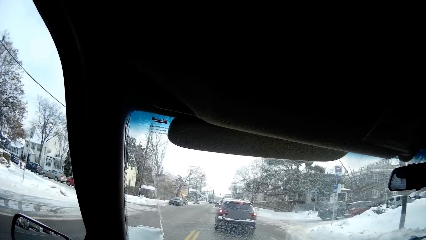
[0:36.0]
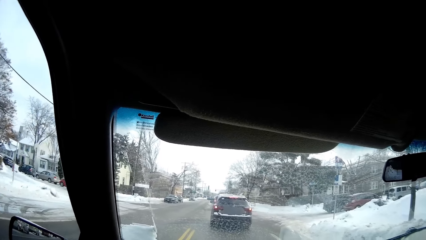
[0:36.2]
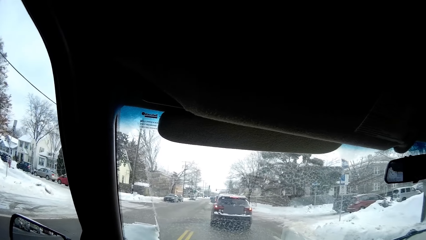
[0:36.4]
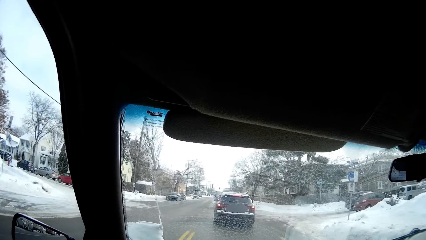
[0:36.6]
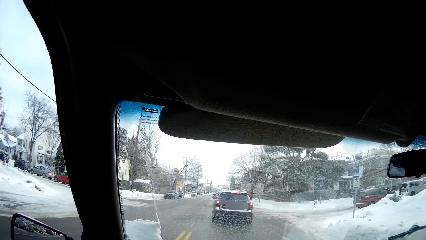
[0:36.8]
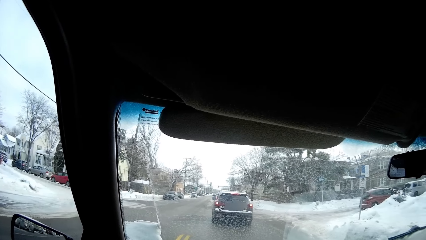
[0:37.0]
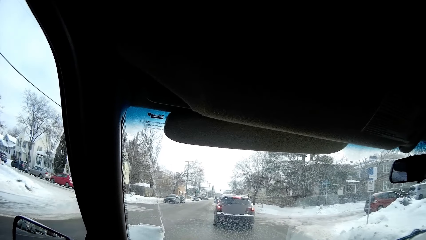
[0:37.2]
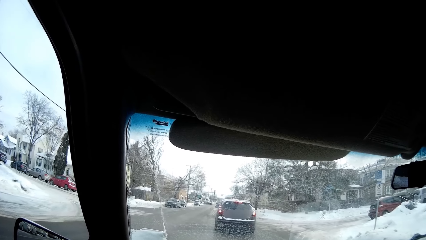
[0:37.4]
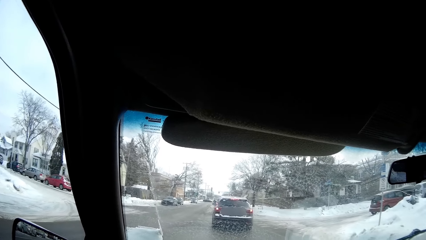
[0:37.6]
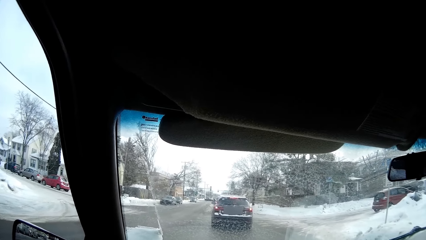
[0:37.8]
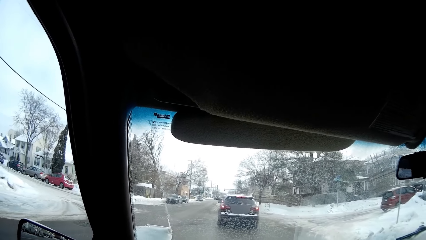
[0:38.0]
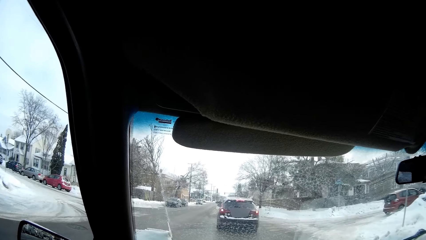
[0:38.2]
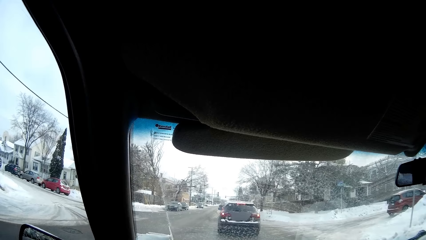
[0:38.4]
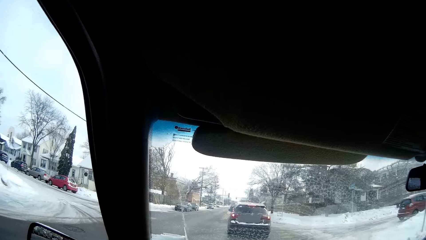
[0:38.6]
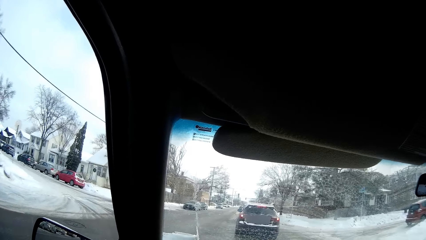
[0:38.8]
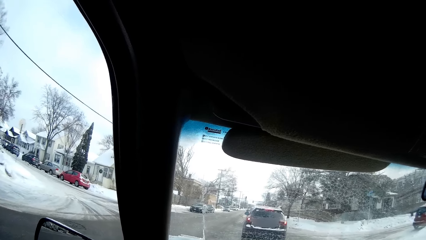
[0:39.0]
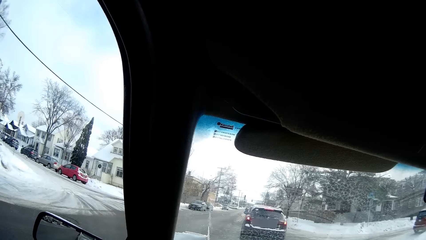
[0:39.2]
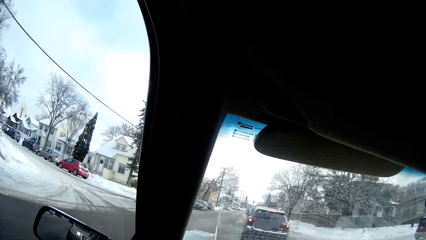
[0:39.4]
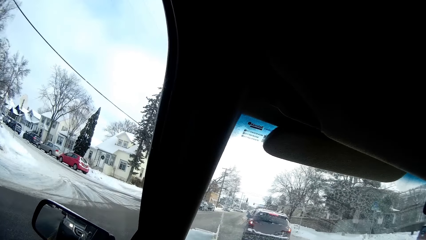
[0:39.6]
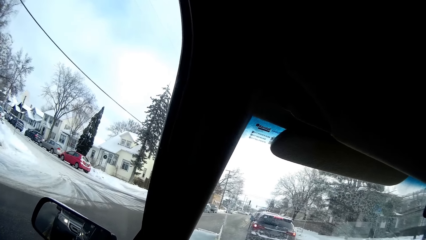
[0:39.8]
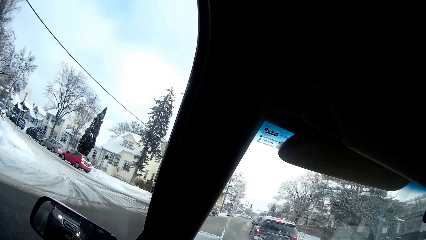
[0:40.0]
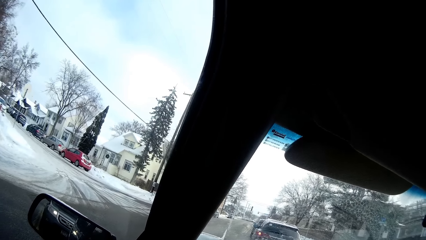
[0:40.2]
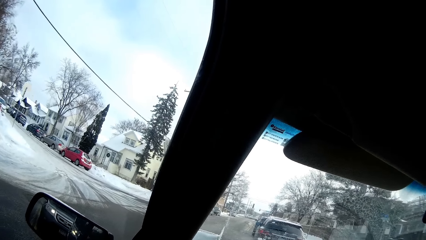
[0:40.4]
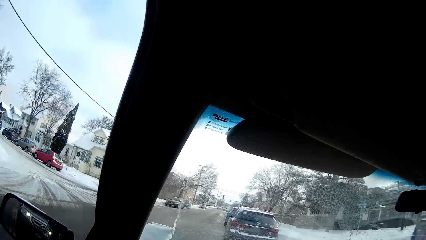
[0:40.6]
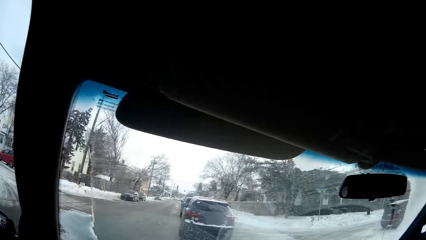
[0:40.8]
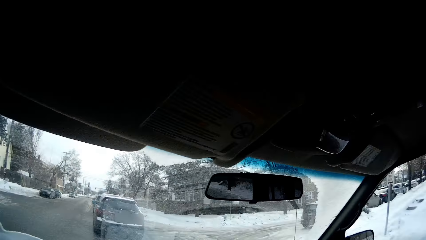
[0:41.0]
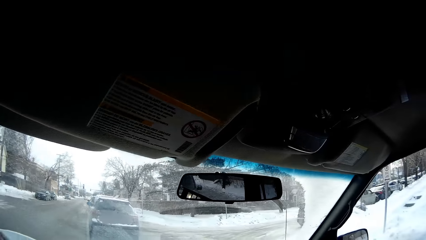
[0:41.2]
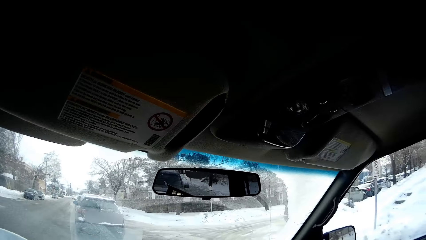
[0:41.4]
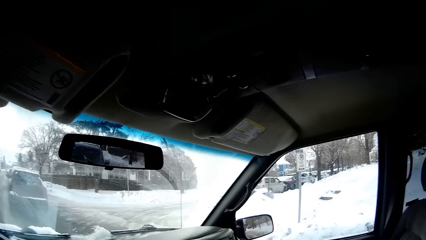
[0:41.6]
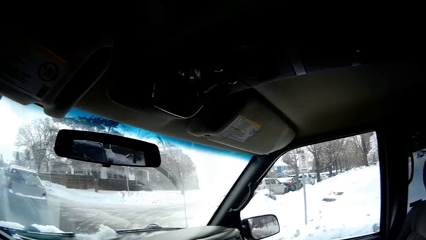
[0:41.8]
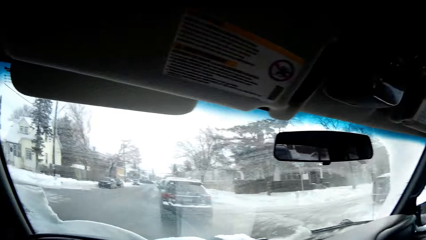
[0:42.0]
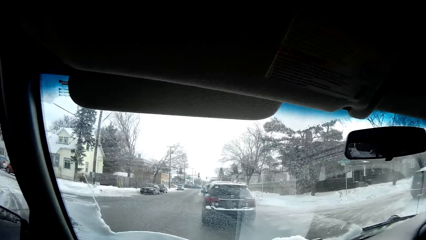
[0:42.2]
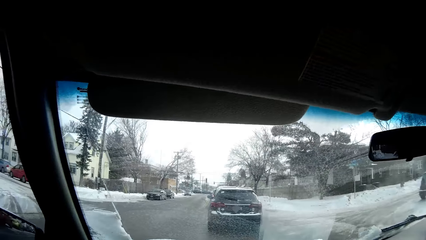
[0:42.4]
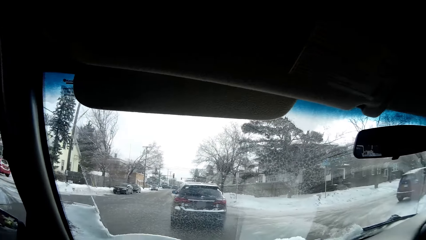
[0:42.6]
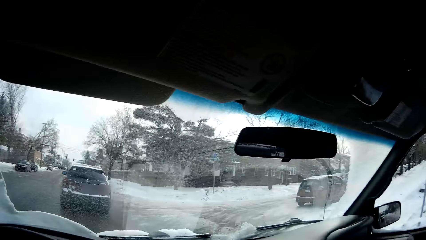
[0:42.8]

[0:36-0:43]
The camera wearer slows down the car. They turn the head left. They turn the head right. They stare at the road. They turn the head left.
